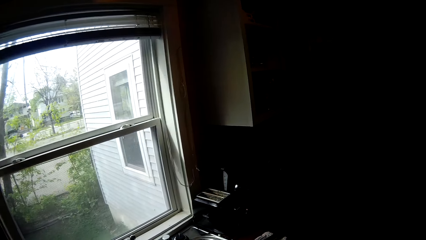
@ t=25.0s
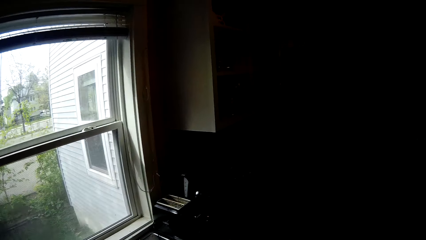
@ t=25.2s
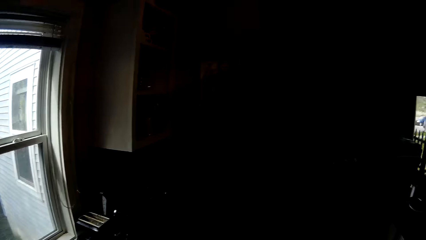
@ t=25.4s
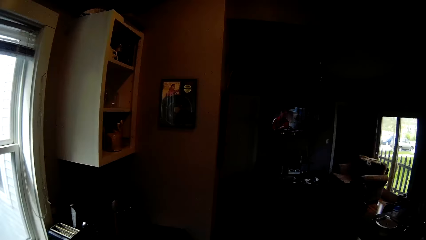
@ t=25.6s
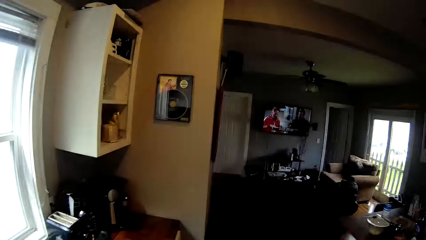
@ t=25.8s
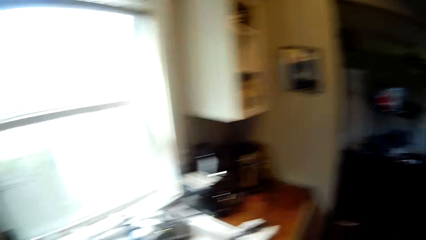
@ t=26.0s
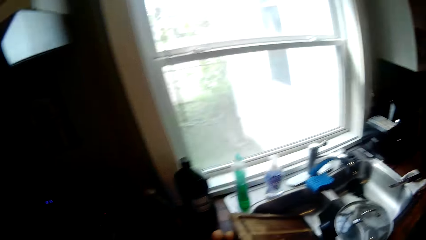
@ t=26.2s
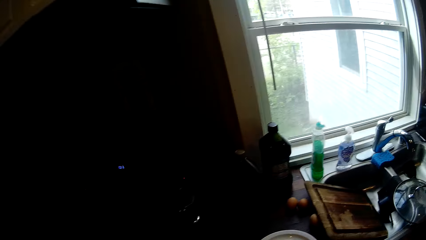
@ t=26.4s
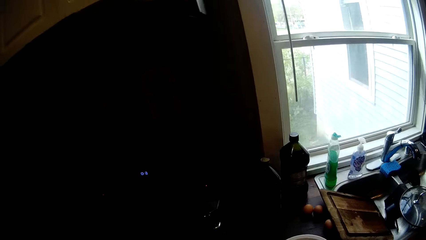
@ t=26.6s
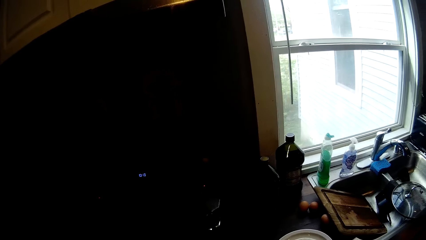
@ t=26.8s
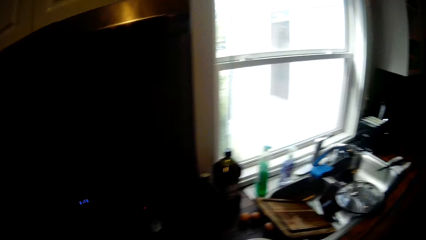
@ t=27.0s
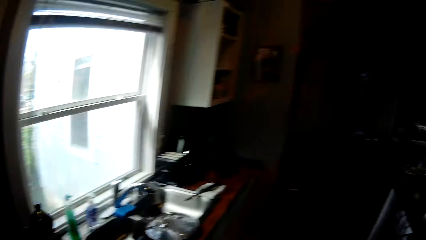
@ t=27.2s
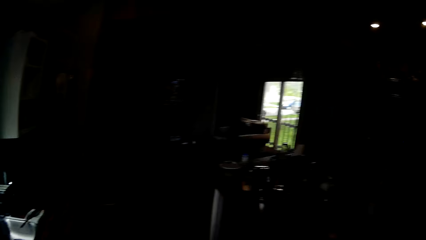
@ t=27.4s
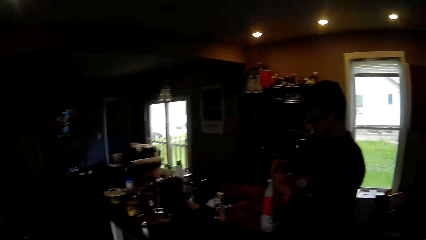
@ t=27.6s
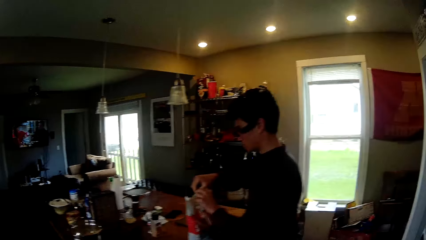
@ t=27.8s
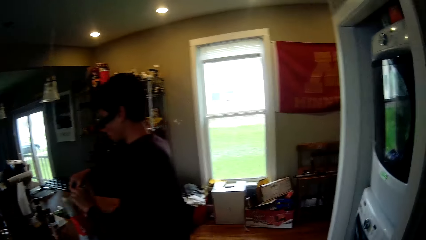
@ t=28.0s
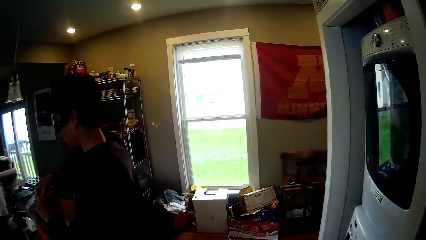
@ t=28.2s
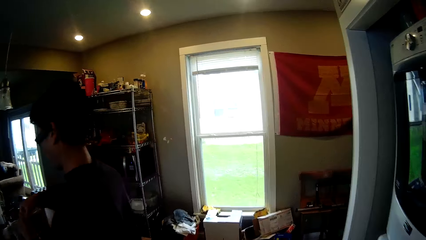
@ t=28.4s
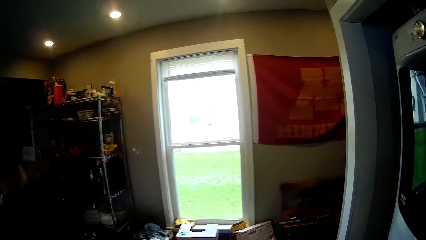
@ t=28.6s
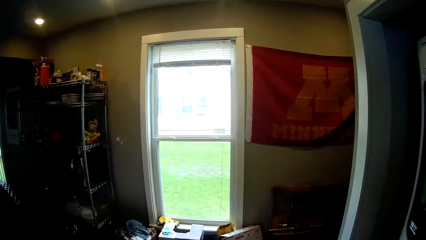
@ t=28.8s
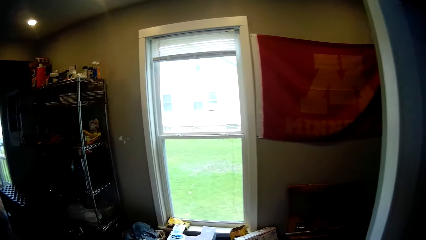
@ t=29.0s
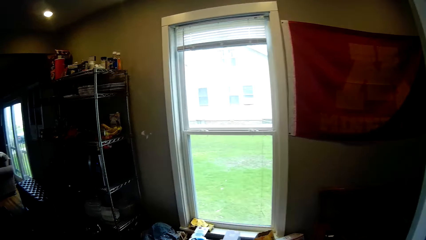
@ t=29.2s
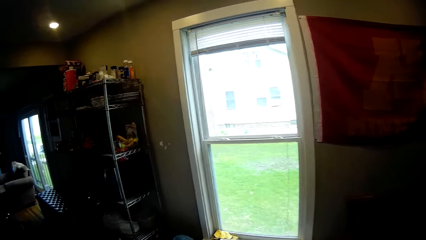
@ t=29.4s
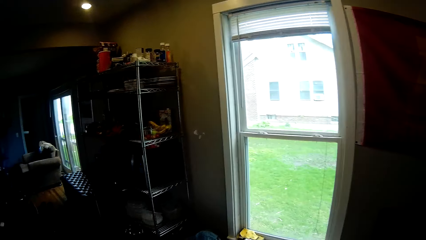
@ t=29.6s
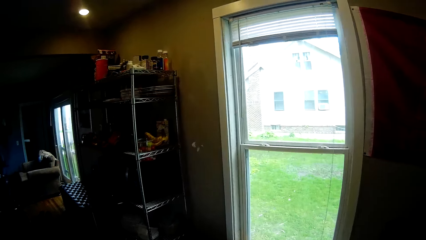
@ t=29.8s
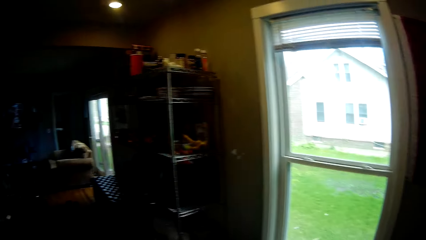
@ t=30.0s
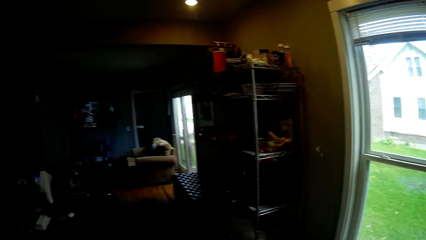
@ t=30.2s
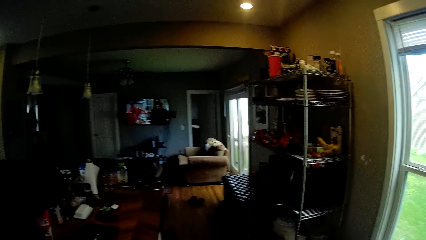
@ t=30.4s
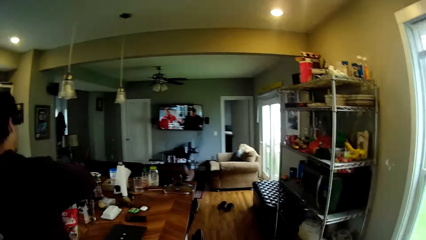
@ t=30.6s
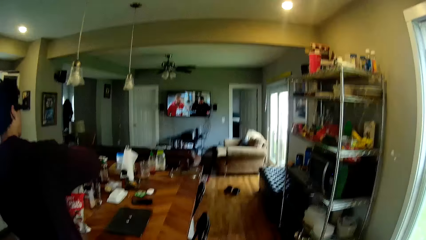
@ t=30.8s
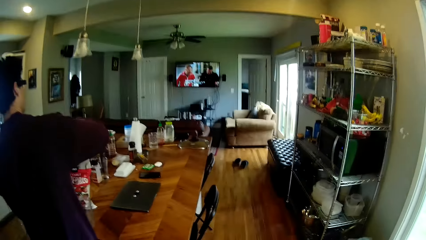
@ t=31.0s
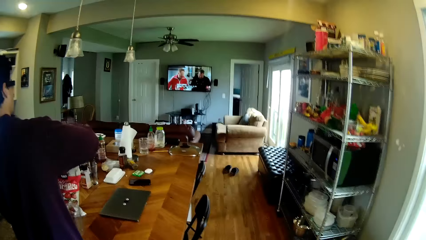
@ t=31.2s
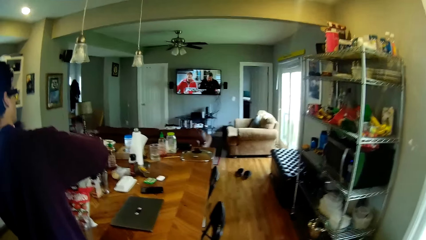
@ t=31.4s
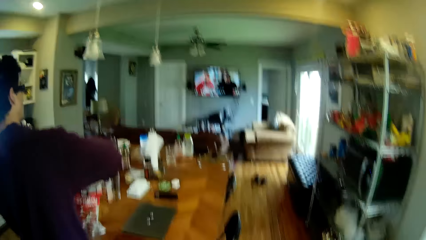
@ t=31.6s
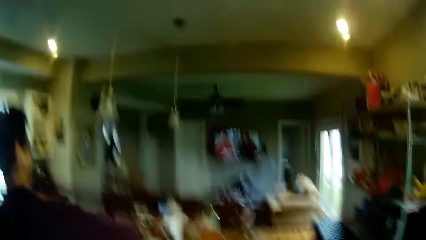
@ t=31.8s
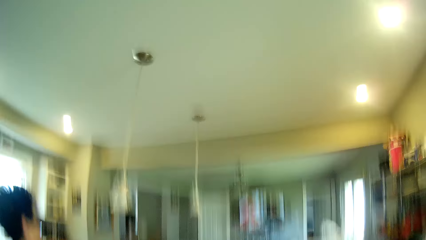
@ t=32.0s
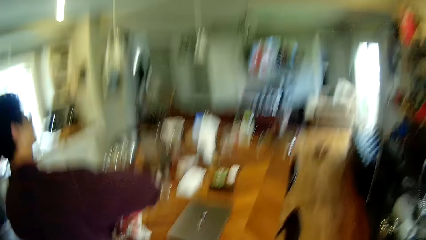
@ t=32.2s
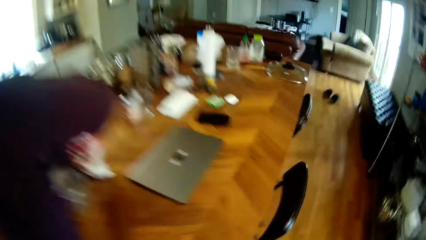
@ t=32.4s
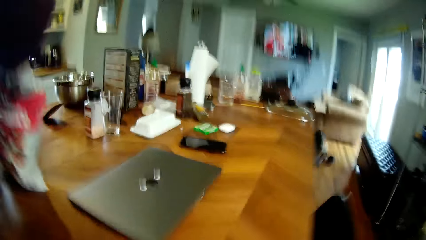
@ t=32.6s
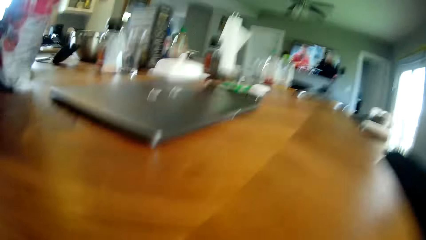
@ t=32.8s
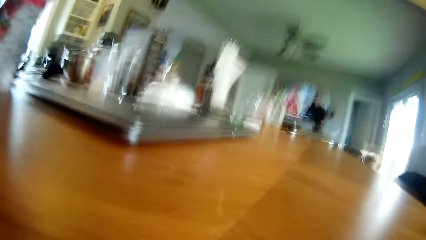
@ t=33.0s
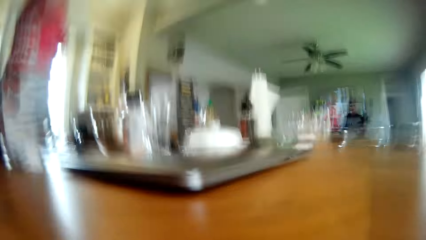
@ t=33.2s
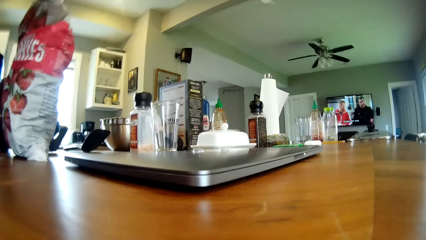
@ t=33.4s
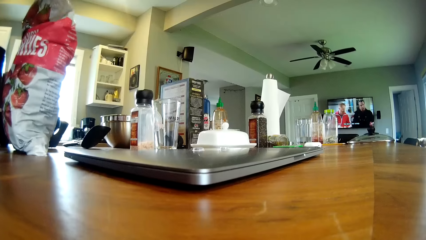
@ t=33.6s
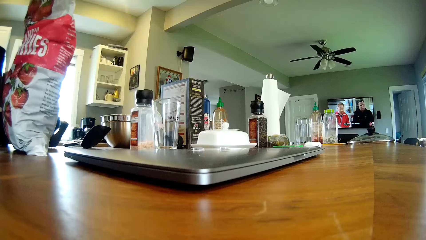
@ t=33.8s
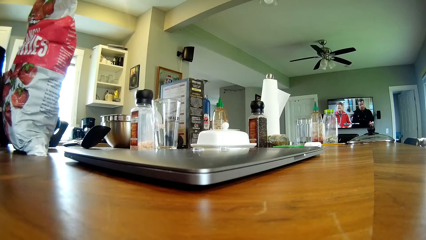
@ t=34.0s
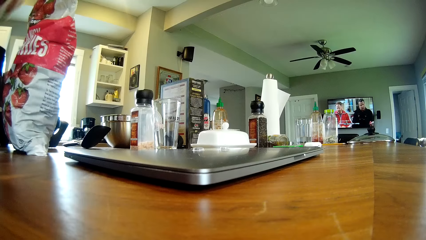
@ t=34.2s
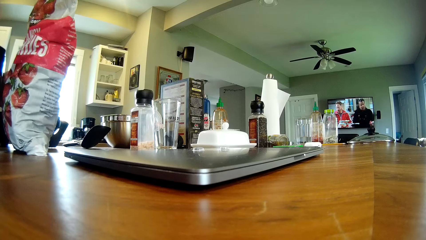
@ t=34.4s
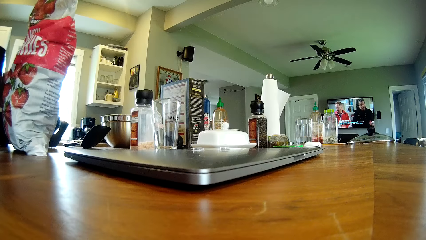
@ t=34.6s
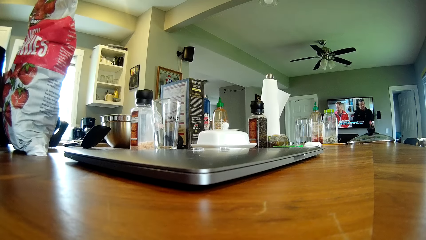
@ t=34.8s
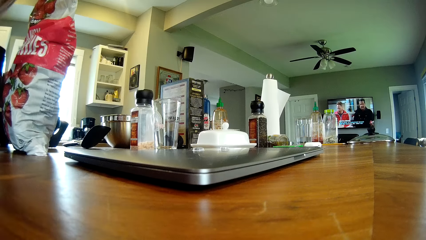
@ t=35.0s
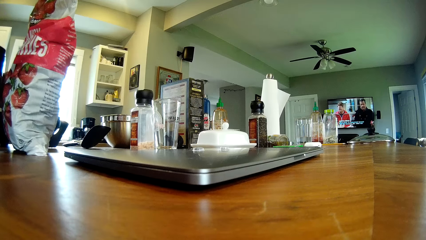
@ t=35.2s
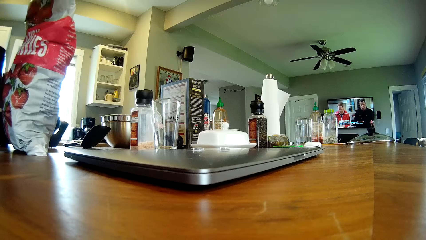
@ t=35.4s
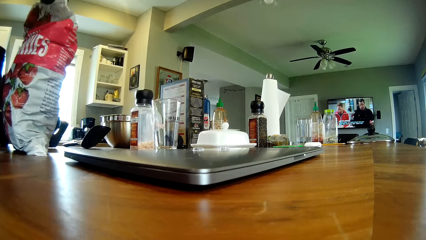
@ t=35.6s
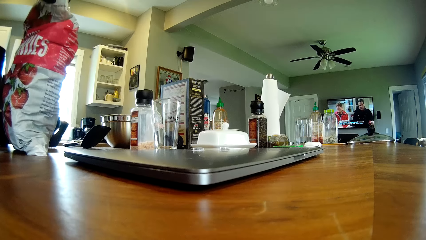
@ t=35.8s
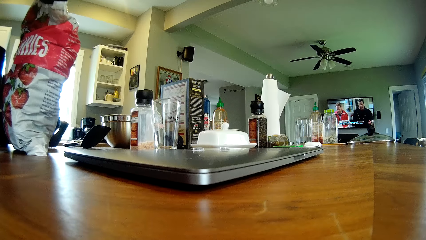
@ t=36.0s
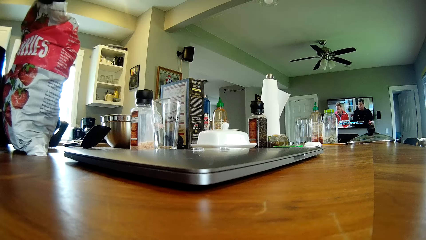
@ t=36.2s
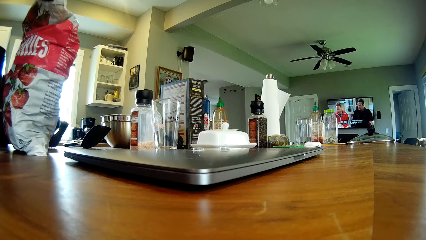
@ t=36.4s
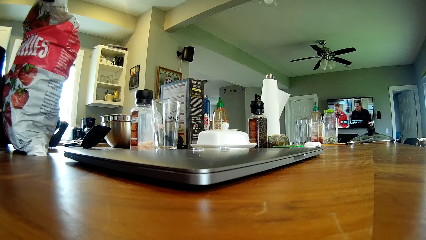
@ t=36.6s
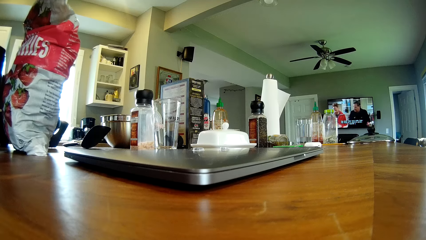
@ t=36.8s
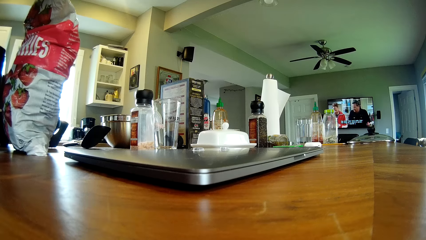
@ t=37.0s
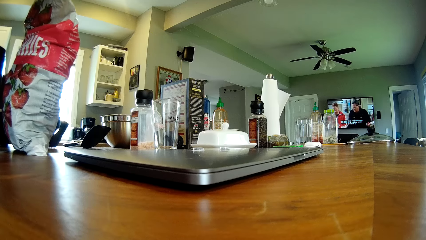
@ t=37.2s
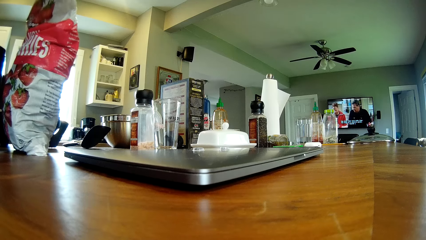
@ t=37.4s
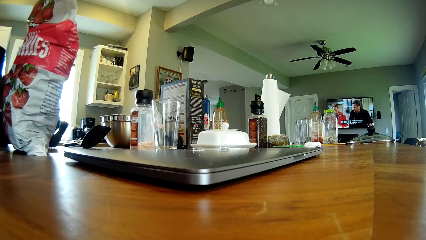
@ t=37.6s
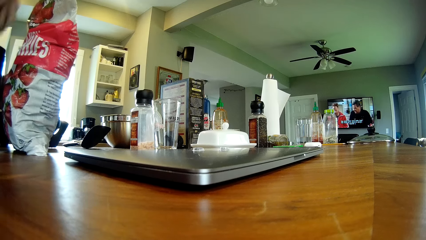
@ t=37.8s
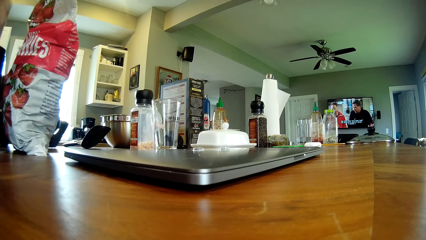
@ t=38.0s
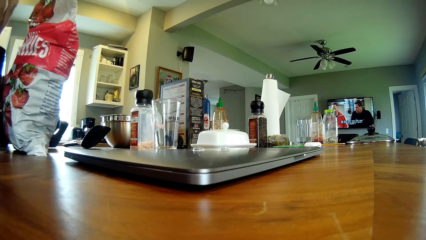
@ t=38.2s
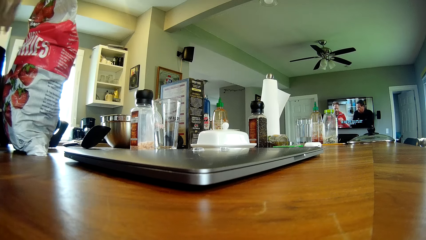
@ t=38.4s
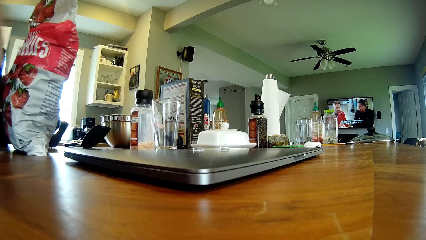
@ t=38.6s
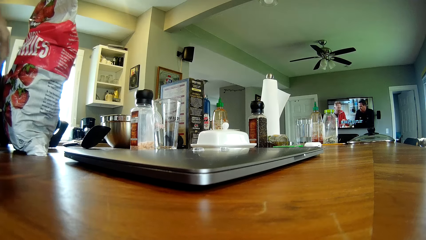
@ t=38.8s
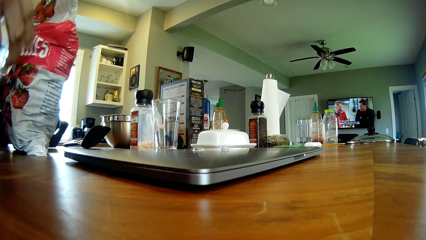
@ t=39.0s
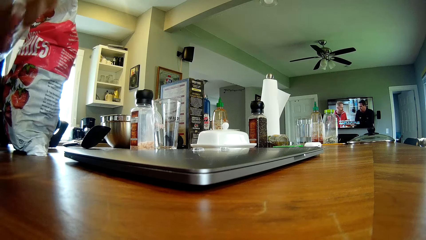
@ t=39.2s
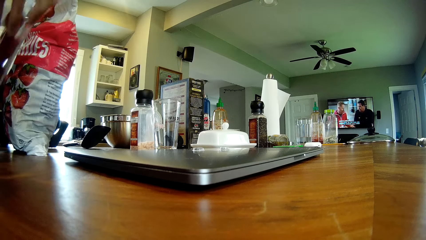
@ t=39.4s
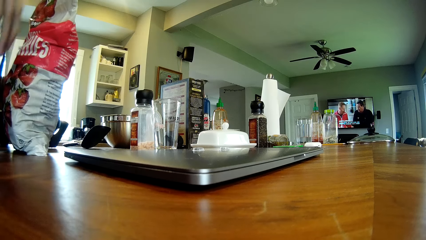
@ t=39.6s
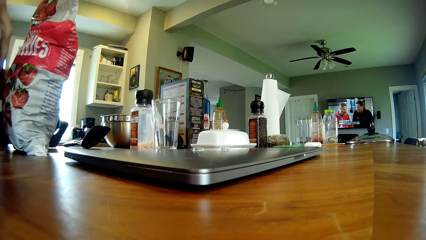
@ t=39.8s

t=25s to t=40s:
The man opens a plastic bag with his right hand. The camera wearer sits on a chair. The man takes strawberries from the plastic bag with his right hand and puts the strawberries in a cup. The man takes strawberries from the plastic bag with his right hand and puts the strawberries in the cup. The man takes the cup from the table with his right hand.
